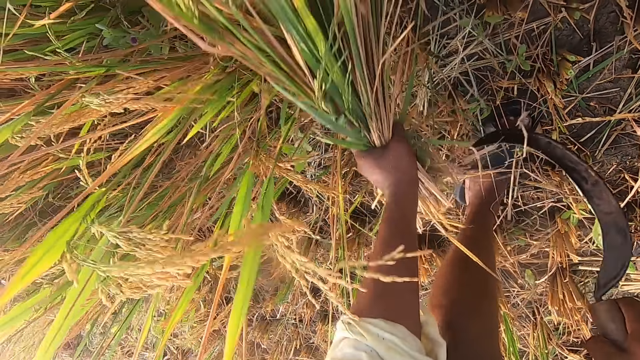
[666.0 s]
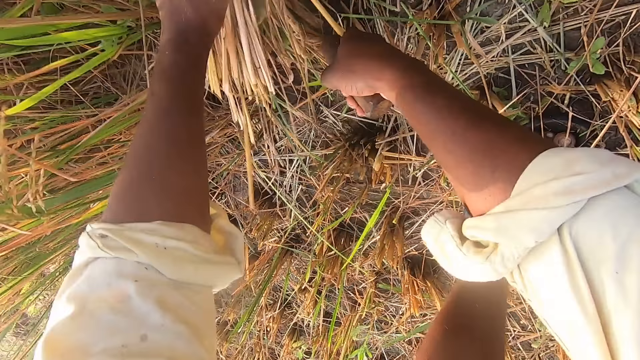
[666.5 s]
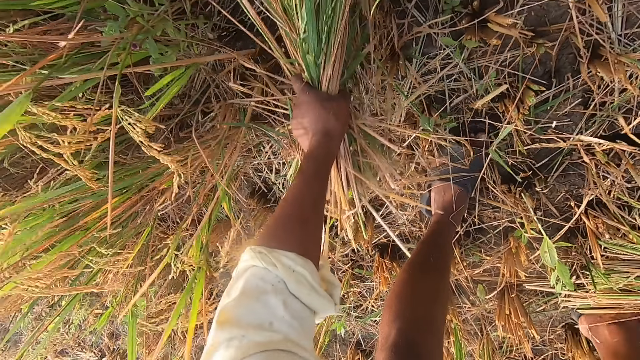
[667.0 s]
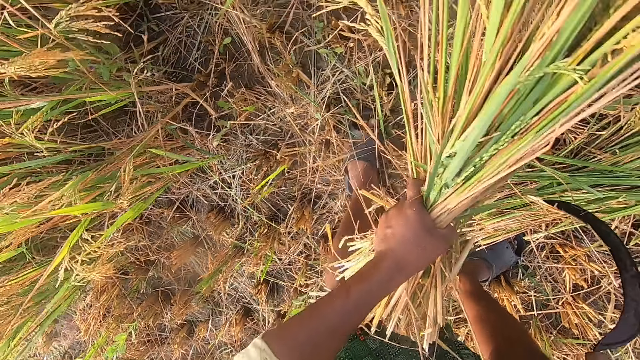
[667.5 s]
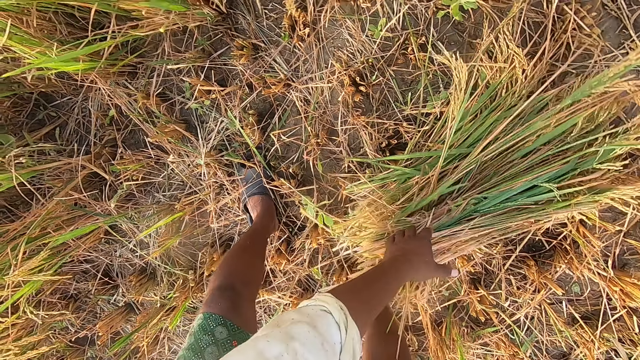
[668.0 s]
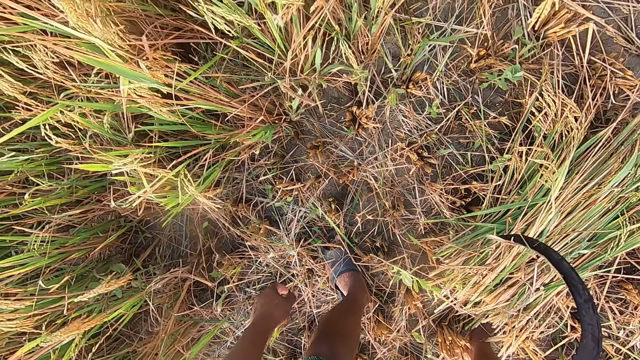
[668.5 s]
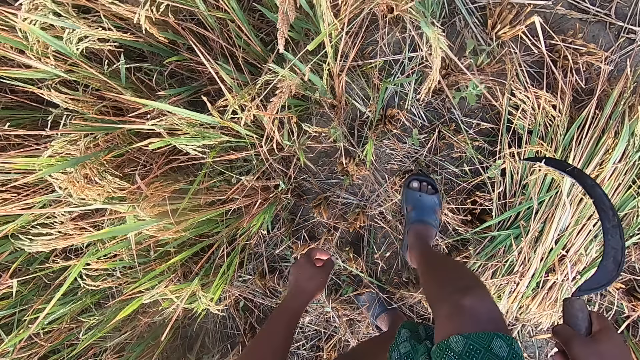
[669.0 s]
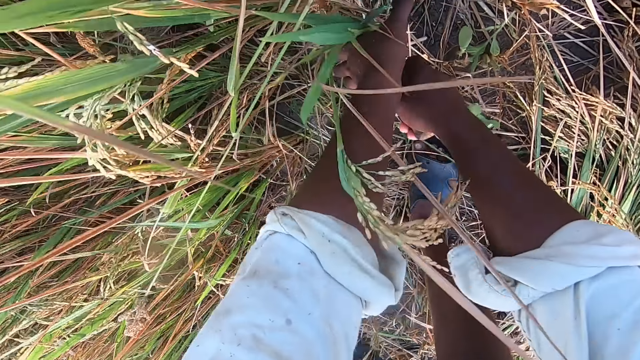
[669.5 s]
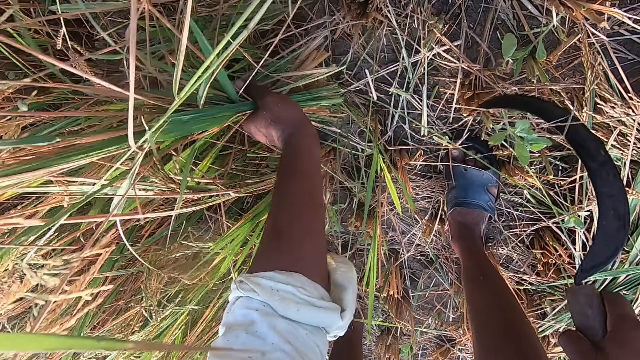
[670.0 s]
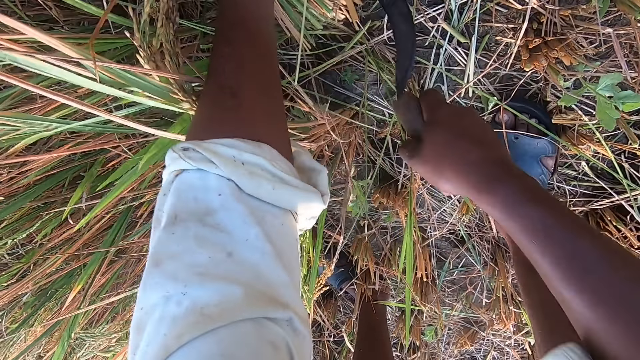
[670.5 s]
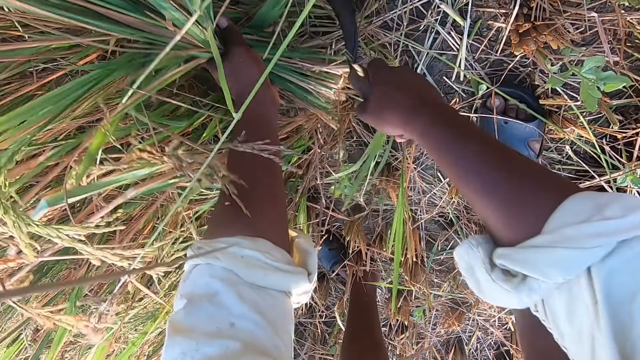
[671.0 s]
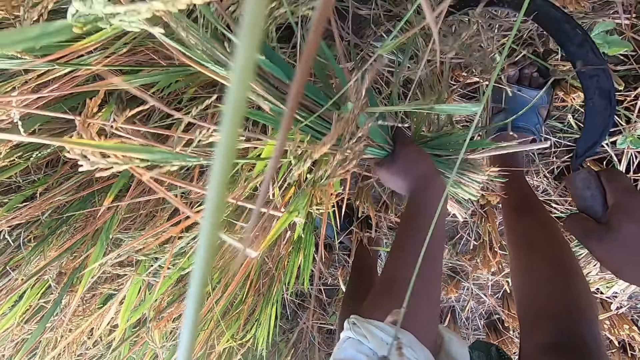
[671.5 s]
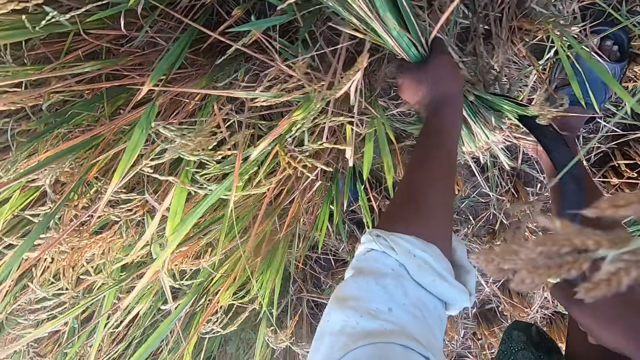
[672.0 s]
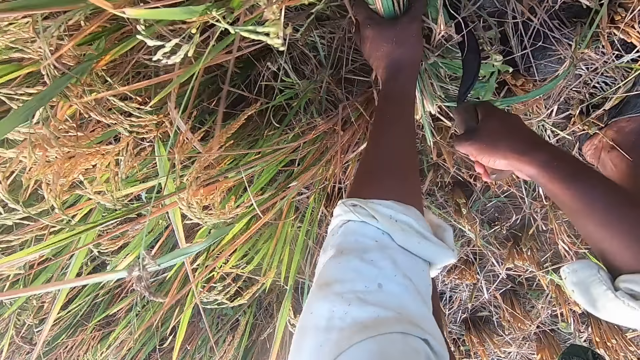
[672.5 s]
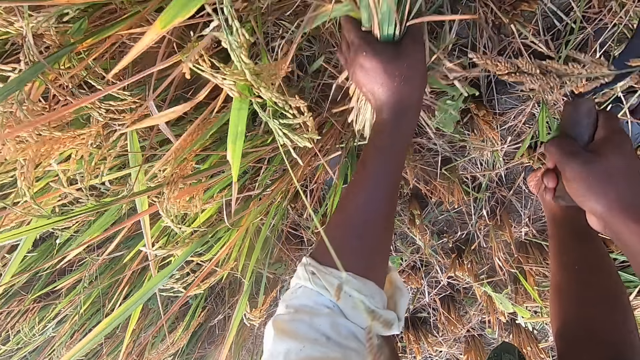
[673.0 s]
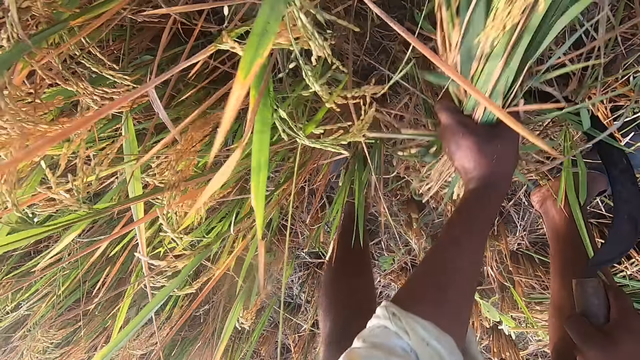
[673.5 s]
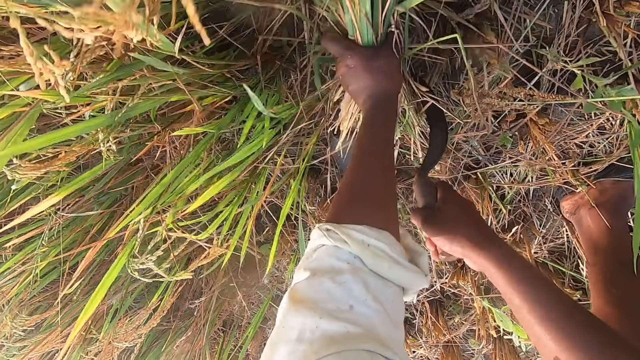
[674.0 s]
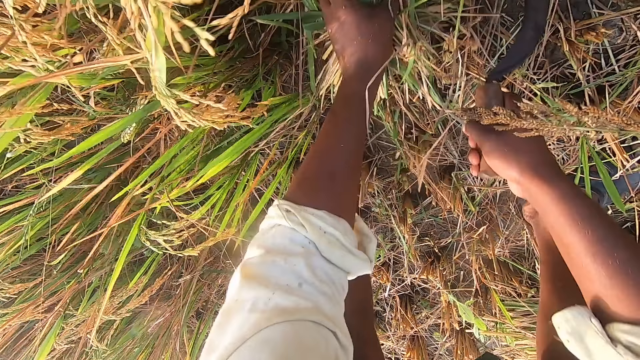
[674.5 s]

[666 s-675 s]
The camera wearer drops the stack of straw on the ground. They walk around the farm. They cut straw from the ground with the sickle.

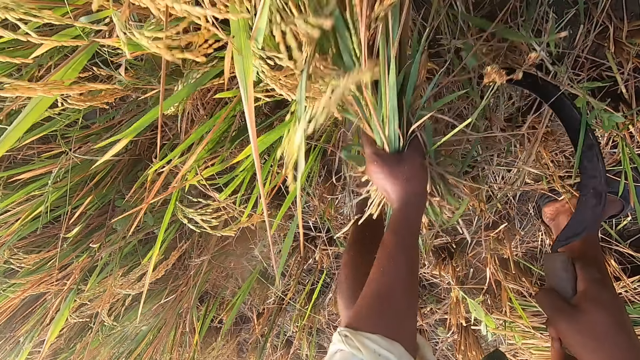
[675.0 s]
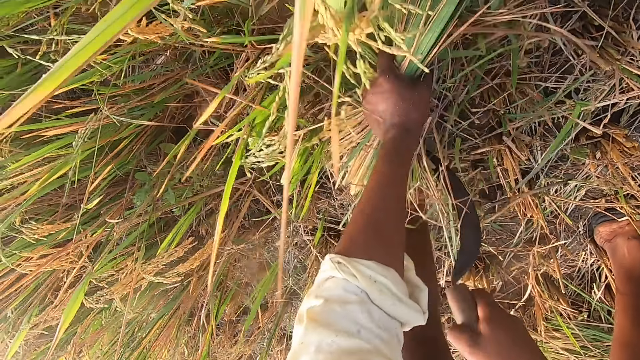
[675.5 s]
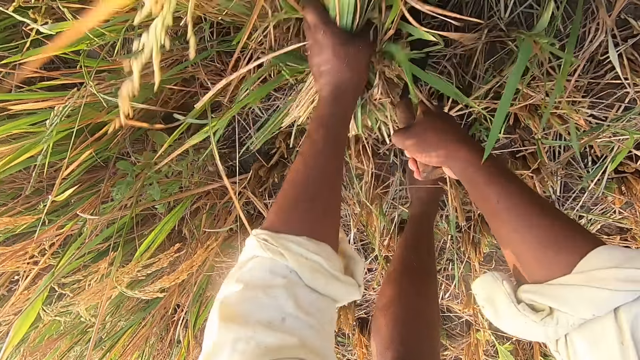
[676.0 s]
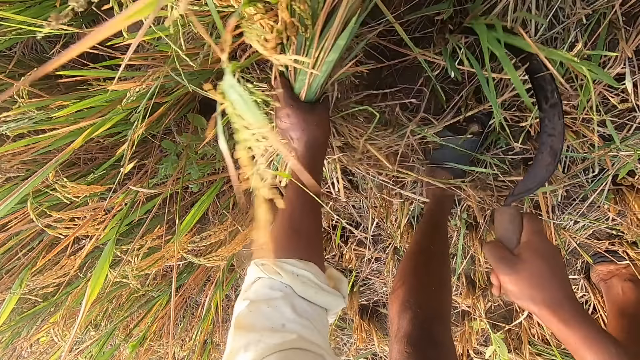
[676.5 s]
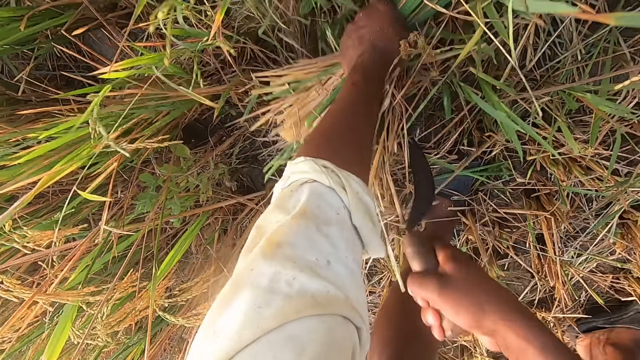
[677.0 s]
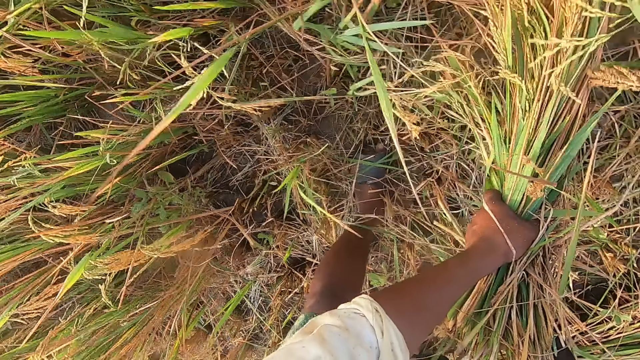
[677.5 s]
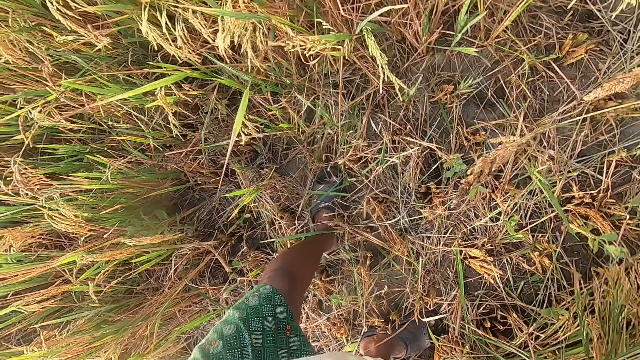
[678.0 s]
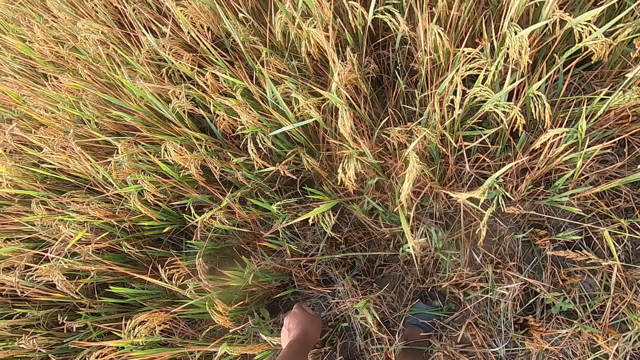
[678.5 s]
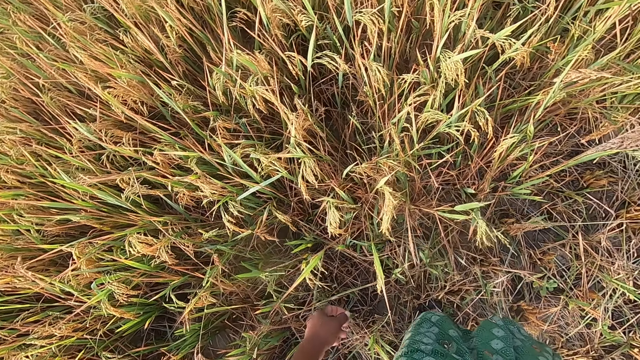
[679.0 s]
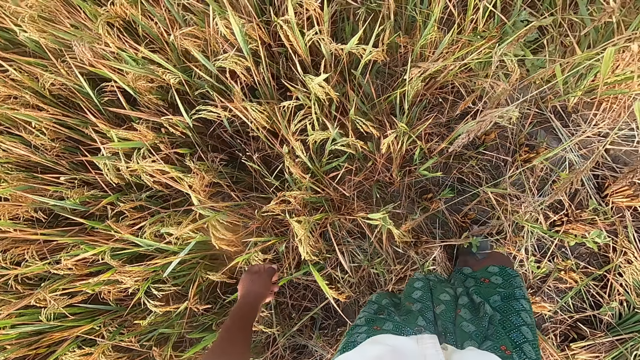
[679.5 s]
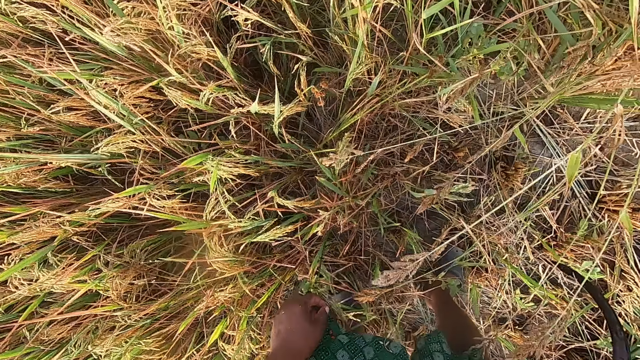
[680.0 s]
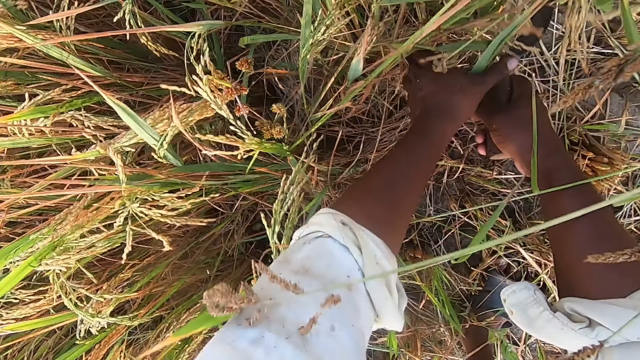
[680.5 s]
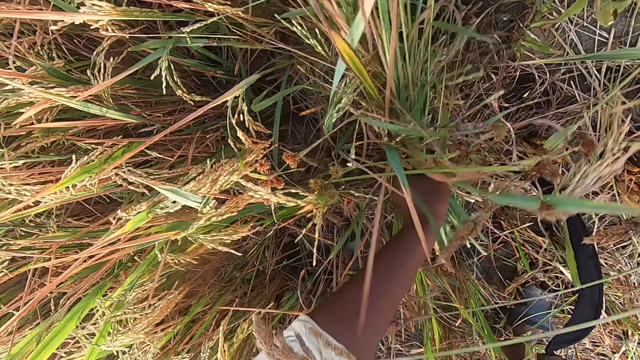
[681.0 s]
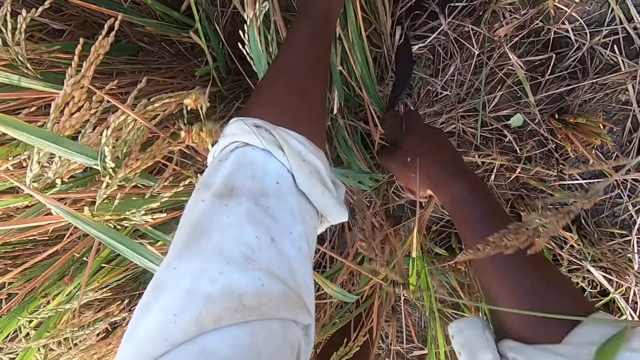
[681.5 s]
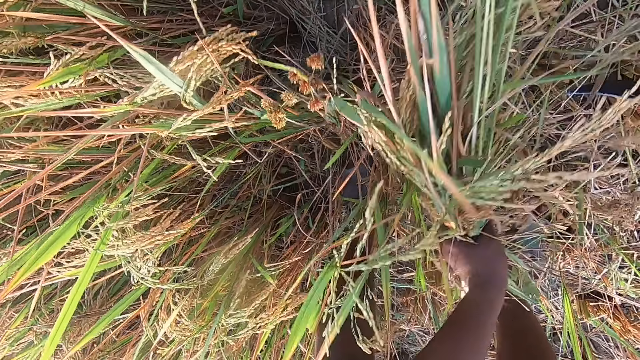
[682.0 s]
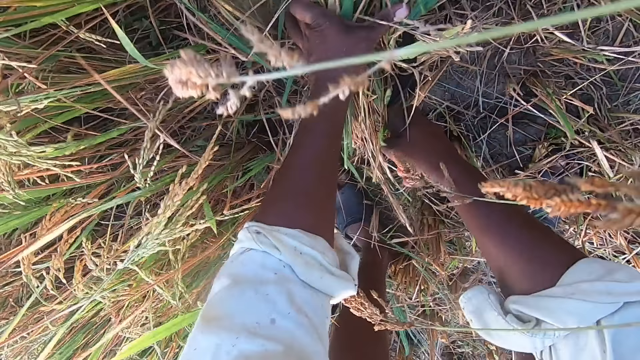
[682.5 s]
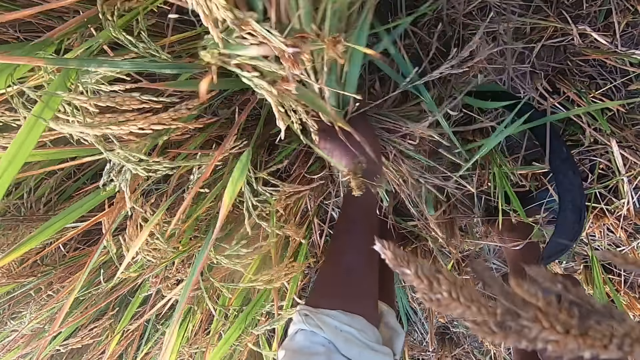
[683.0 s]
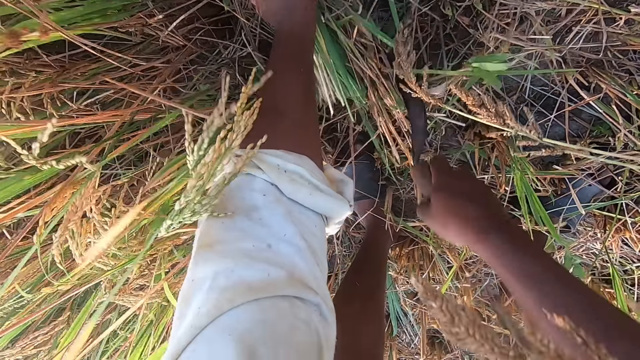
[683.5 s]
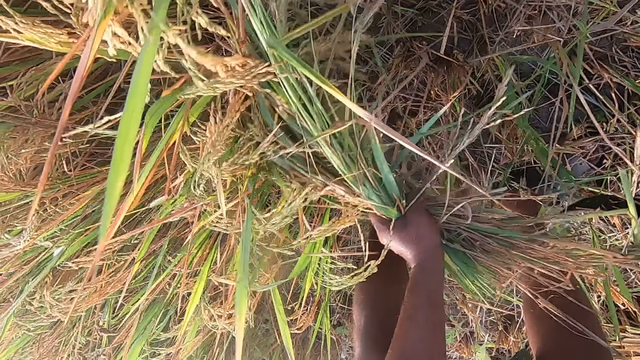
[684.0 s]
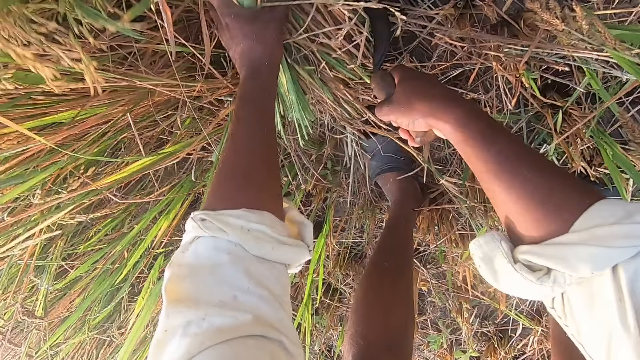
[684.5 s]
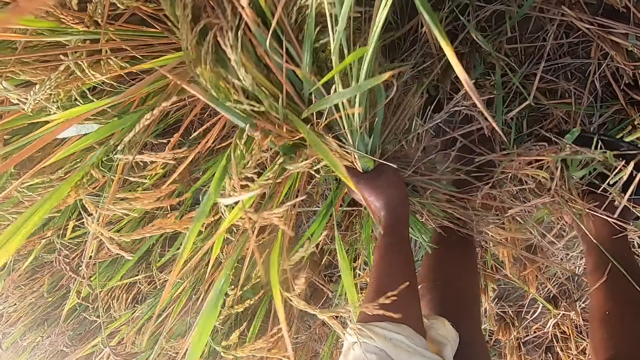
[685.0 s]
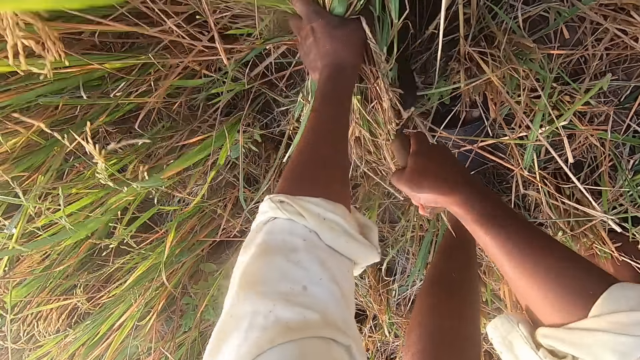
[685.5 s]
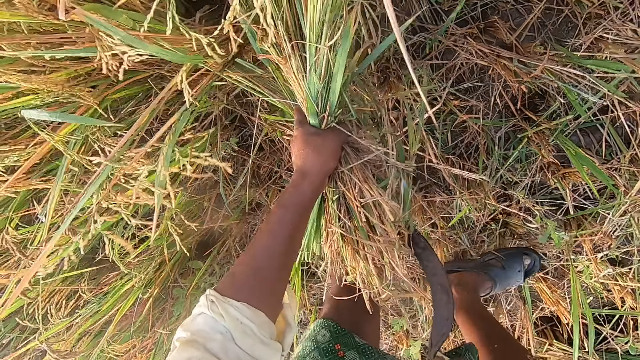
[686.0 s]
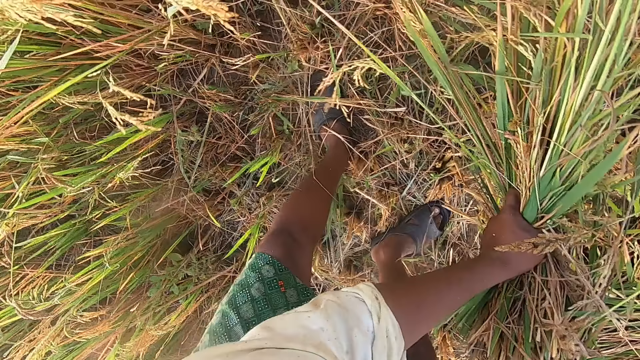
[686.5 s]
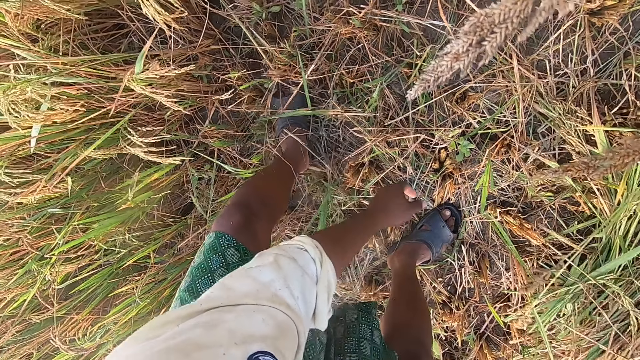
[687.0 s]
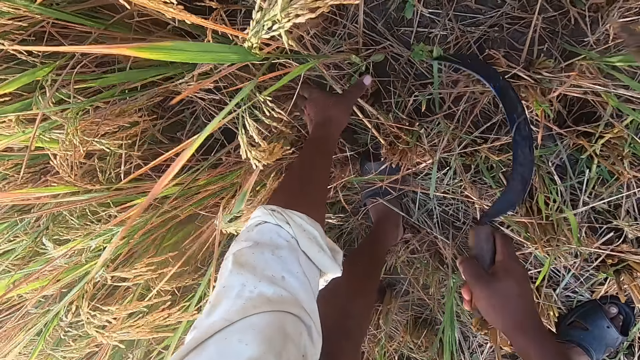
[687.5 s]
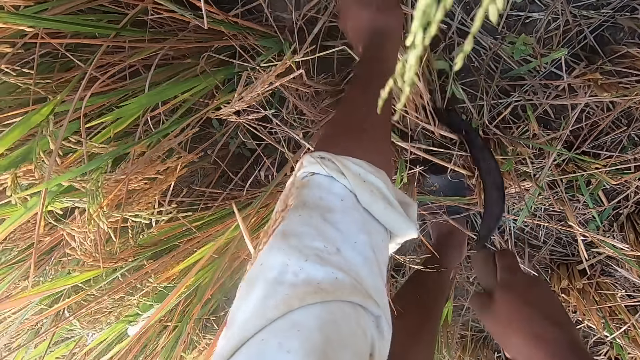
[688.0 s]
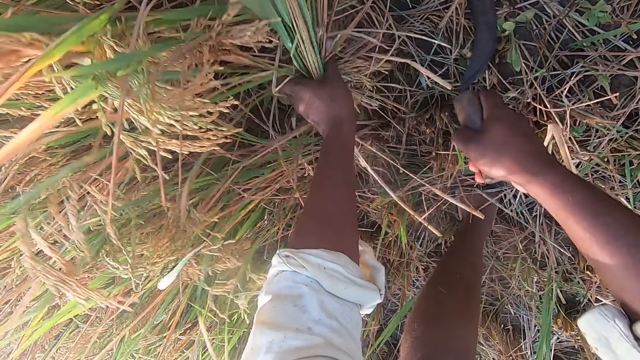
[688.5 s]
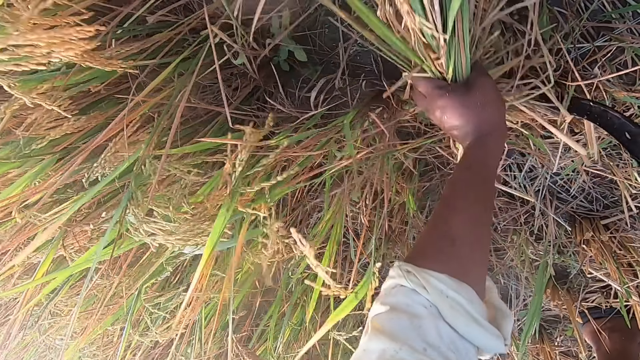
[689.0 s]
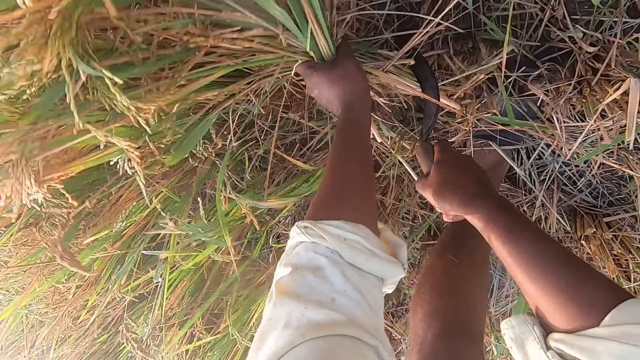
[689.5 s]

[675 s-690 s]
The camera wearer drops the stack of straw or wheat plants on the ground. They stand up, walk around the farm, and bend towards the wheat plants. They cut the straw from the ground with the sickle. They drop the stack of straw on the ground. They cut the straw from the ground with the sickle.
